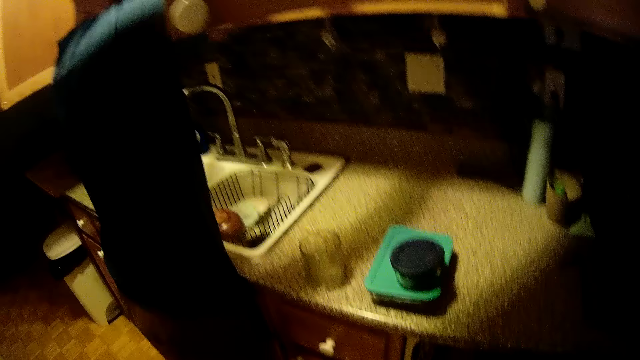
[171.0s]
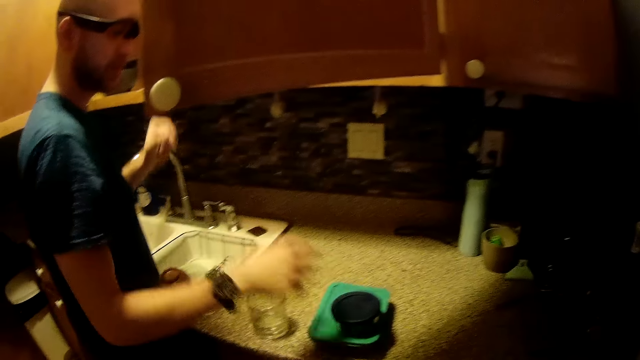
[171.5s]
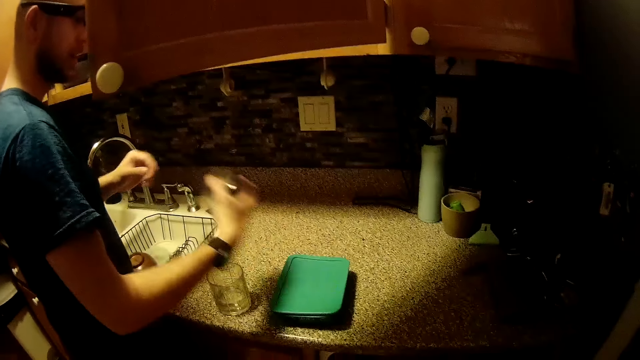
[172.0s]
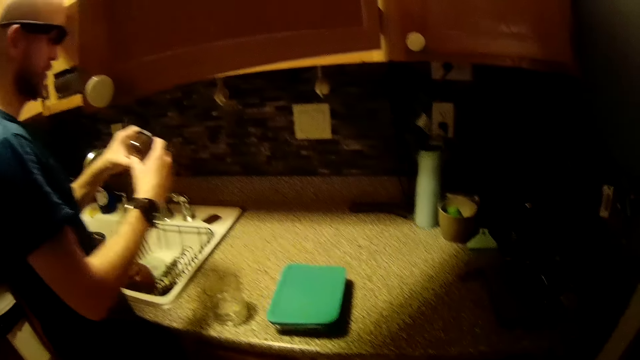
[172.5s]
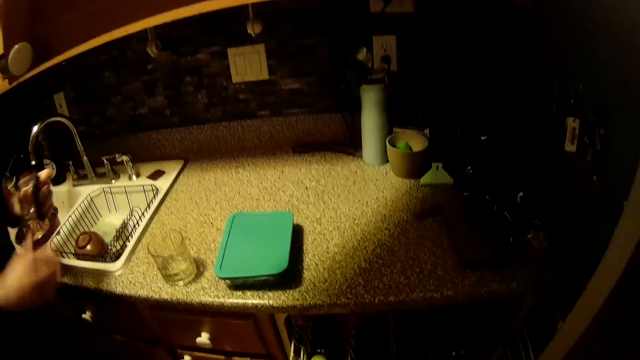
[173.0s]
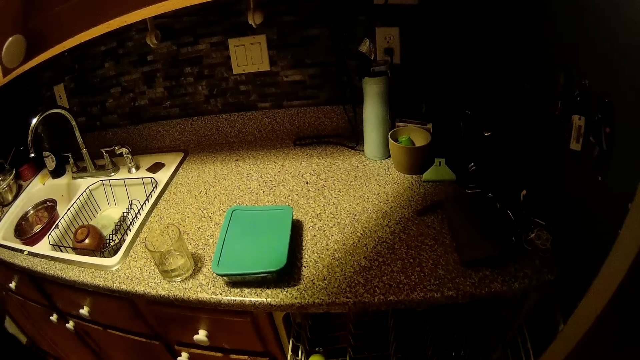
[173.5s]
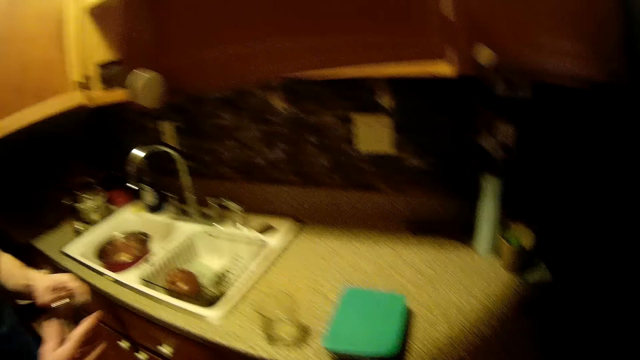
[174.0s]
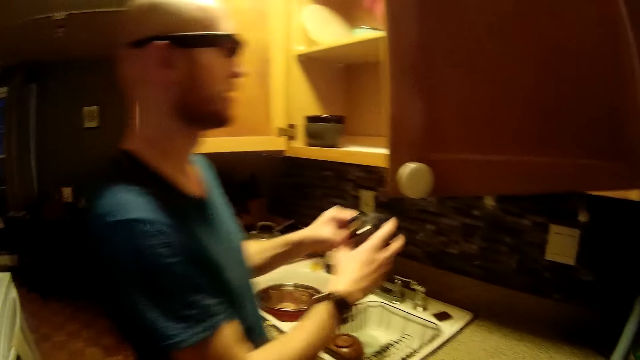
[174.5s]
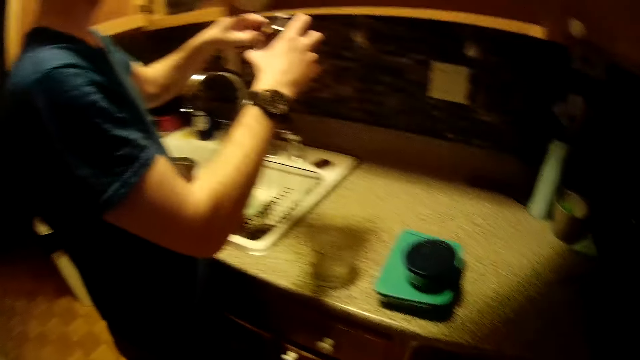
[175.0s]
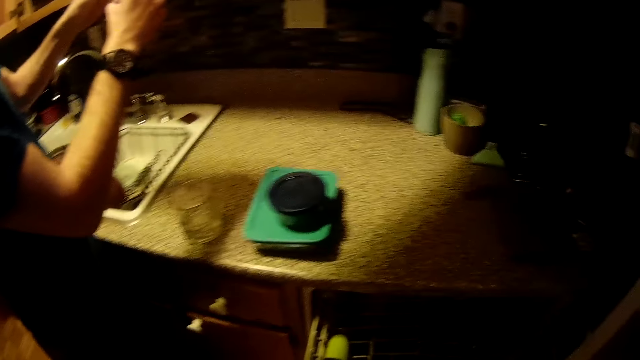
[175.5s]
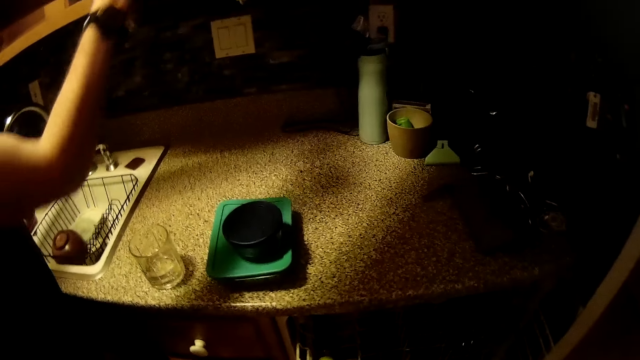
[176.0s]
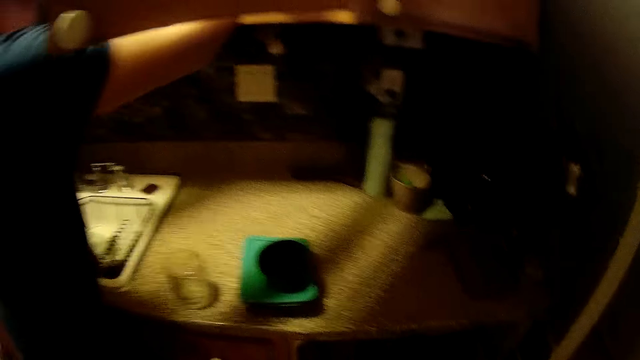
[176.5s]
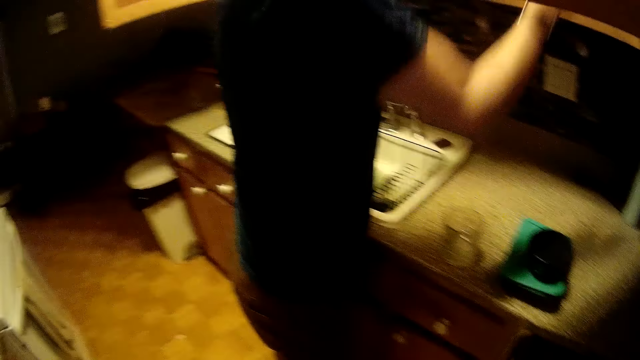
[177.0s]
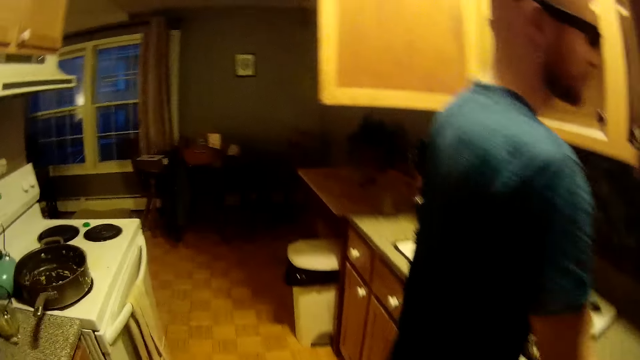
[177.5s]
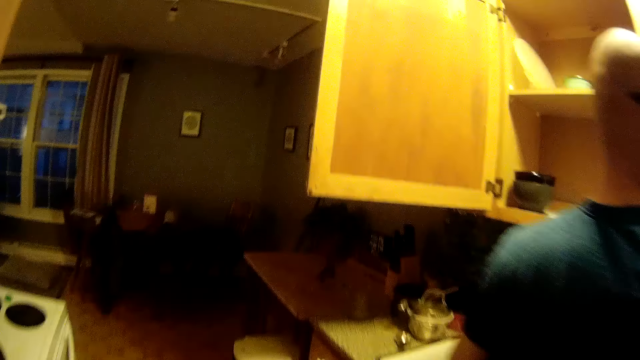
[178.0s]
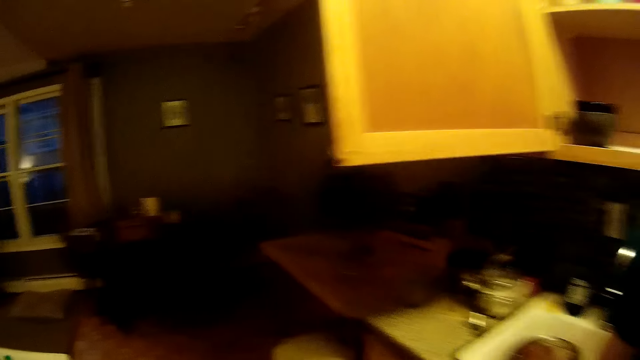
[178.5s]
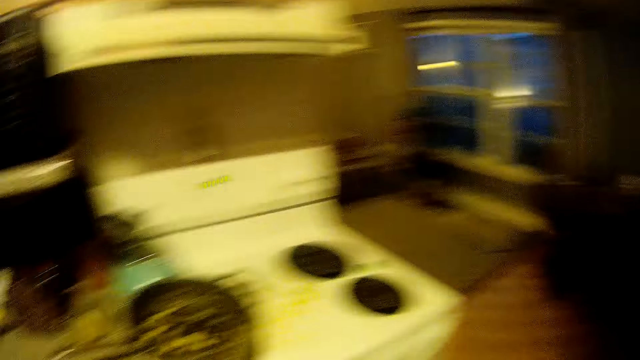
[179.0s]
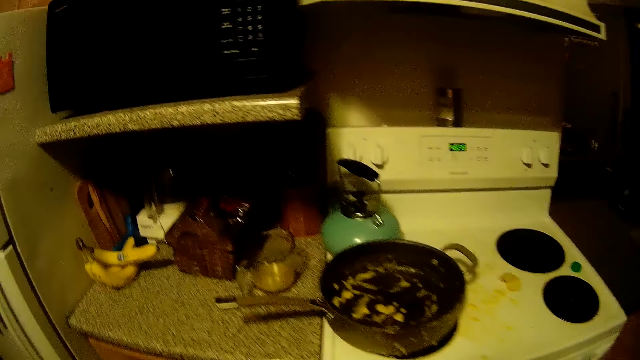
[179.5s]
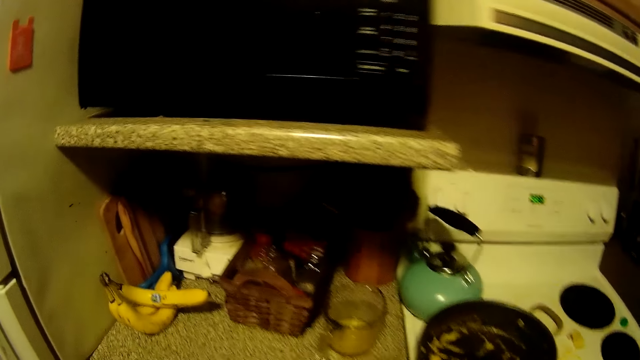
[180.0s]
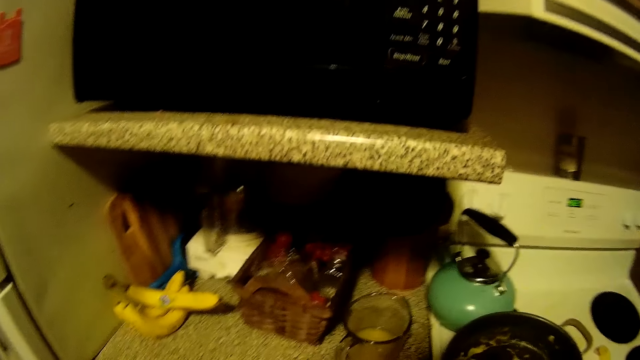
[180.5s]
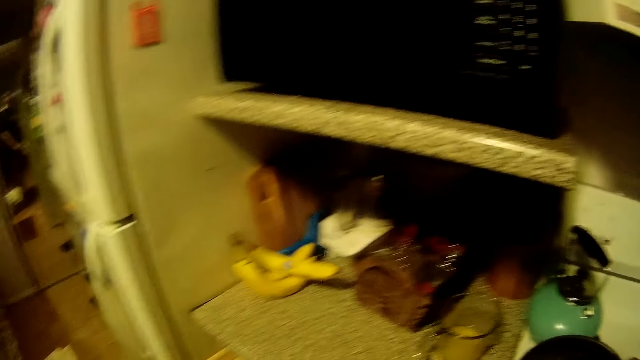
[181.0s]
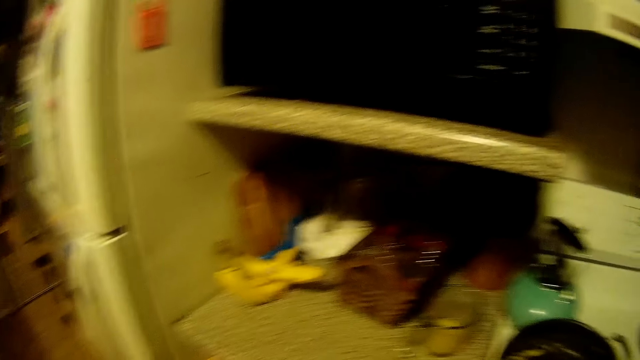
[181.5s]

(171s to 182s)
The man picks up the plate on the bowl on the kitchen slab with his right hand and holds the plate with both hands. The camera wearer talks with the man. The man places the plate in the cabinet with his right hand. The camera wearer walks around the kitchen.

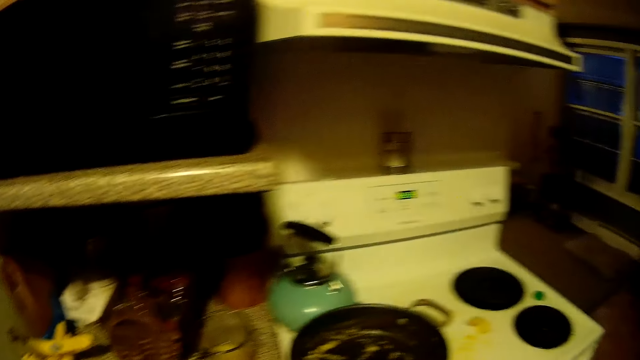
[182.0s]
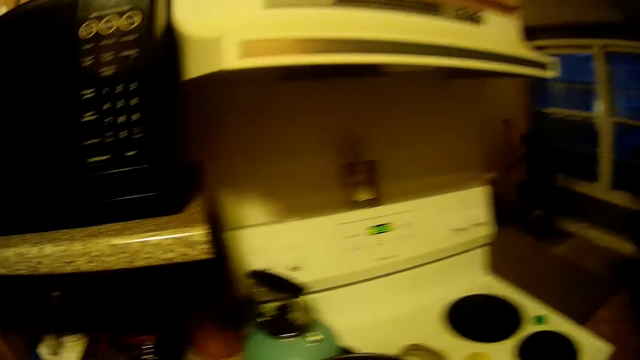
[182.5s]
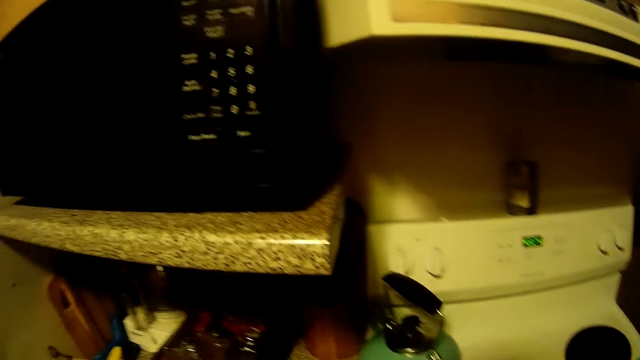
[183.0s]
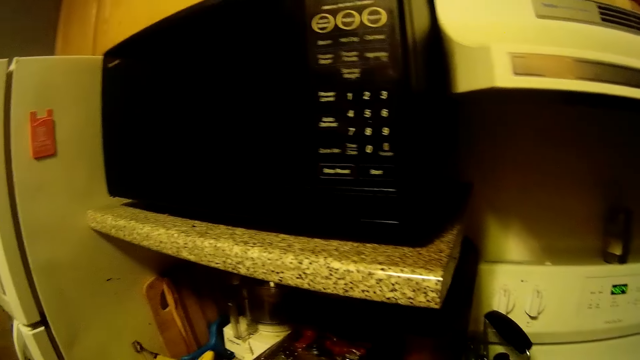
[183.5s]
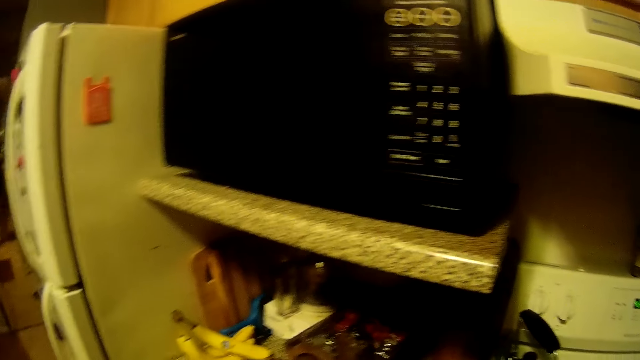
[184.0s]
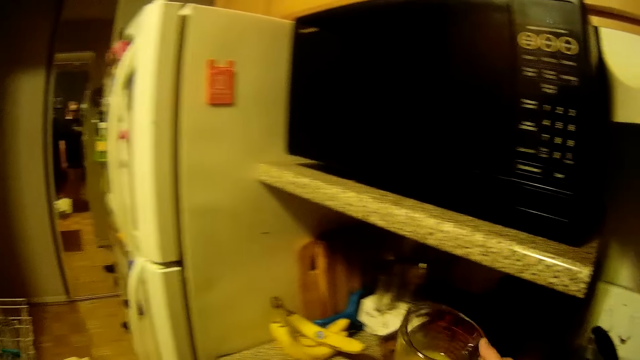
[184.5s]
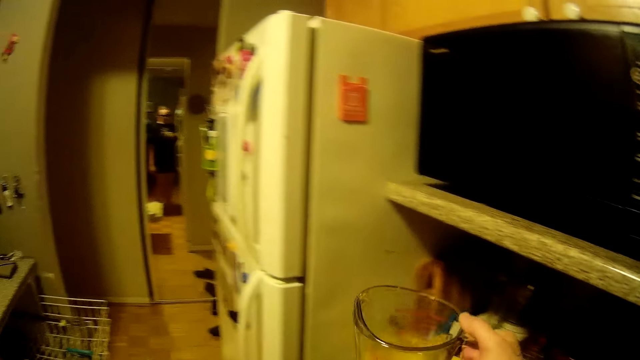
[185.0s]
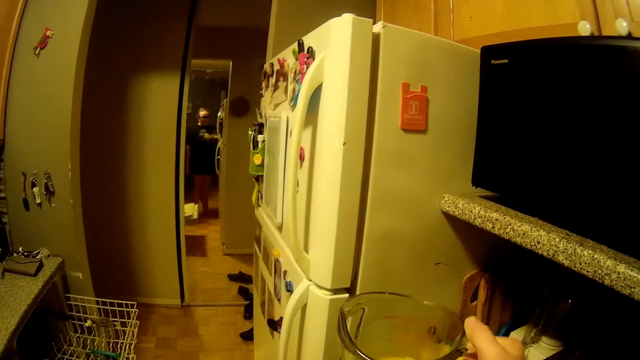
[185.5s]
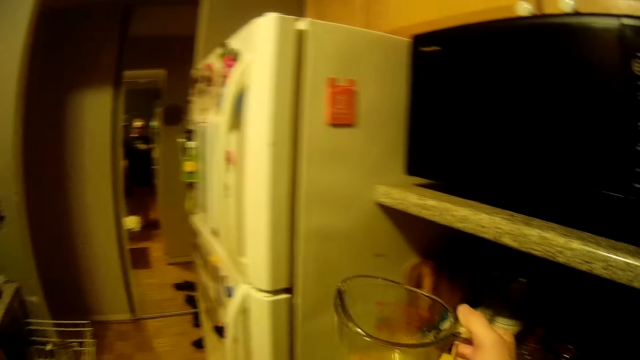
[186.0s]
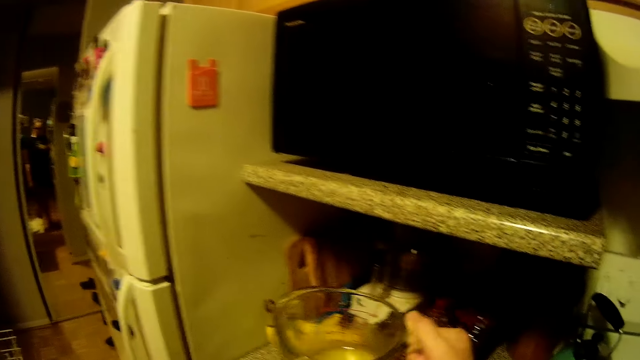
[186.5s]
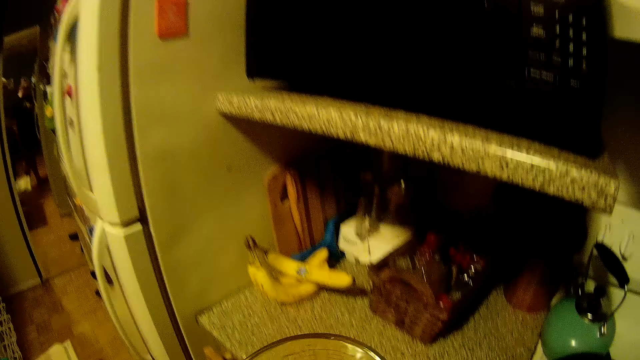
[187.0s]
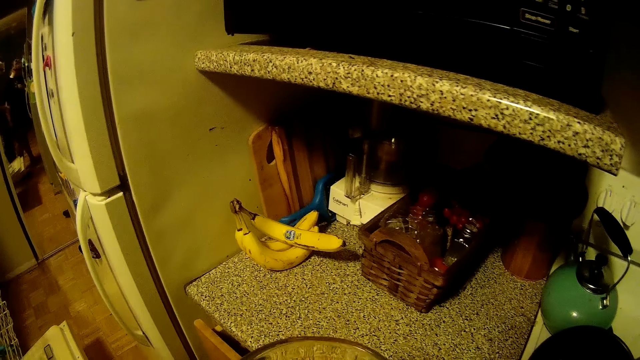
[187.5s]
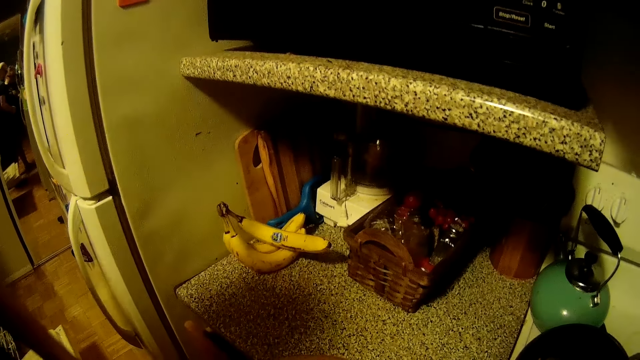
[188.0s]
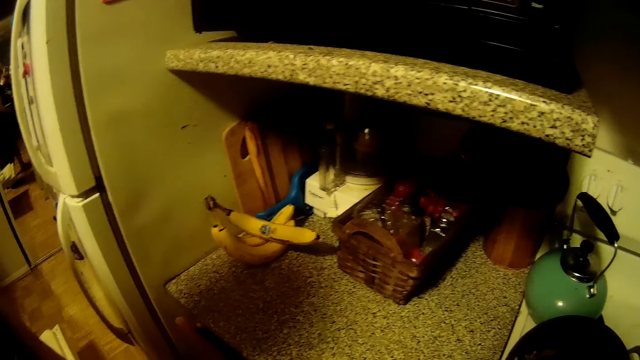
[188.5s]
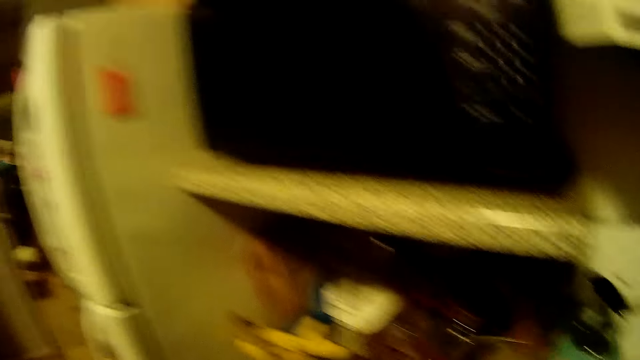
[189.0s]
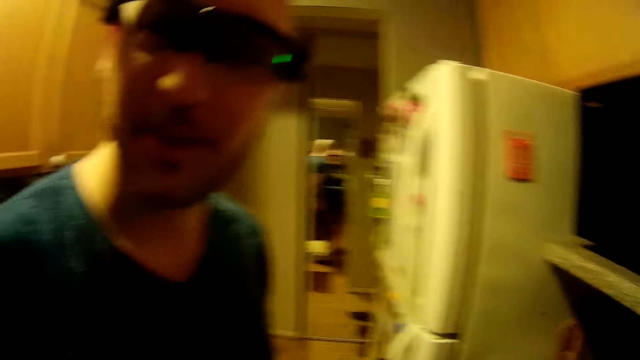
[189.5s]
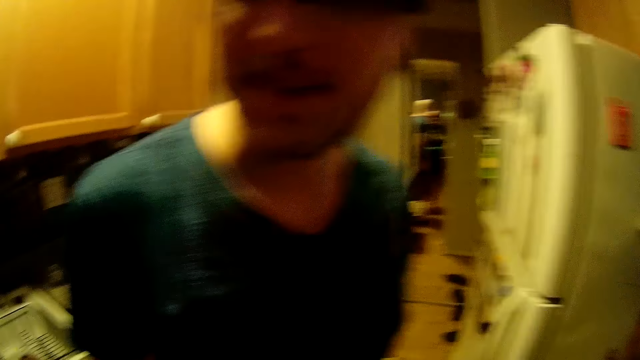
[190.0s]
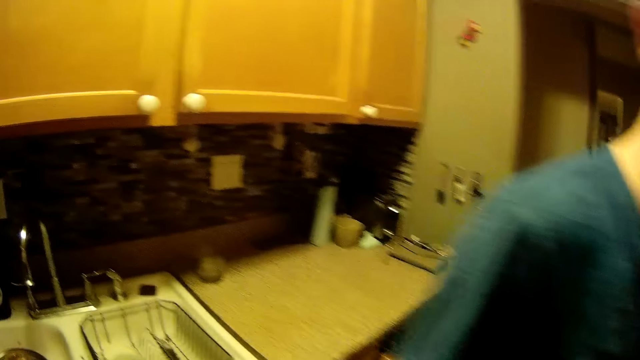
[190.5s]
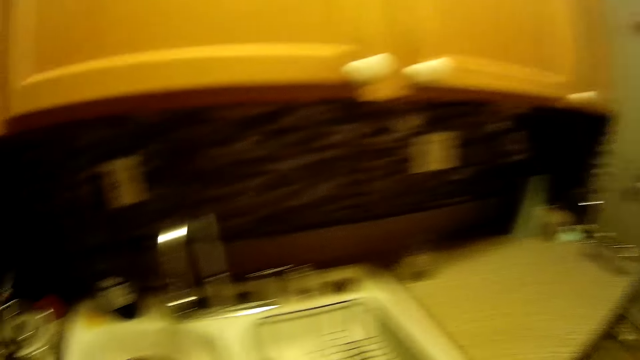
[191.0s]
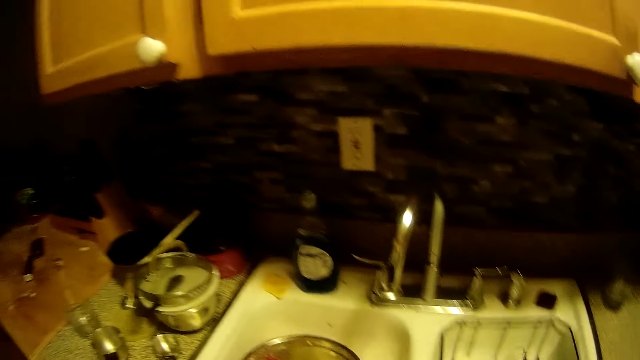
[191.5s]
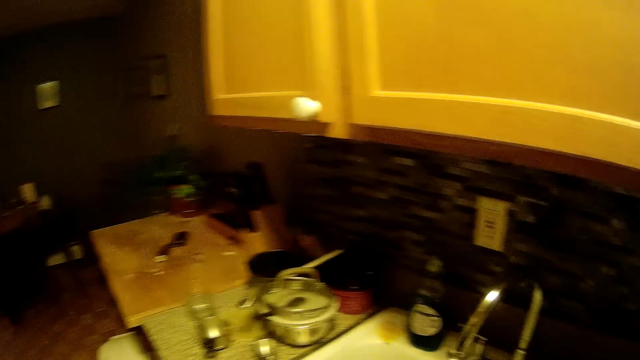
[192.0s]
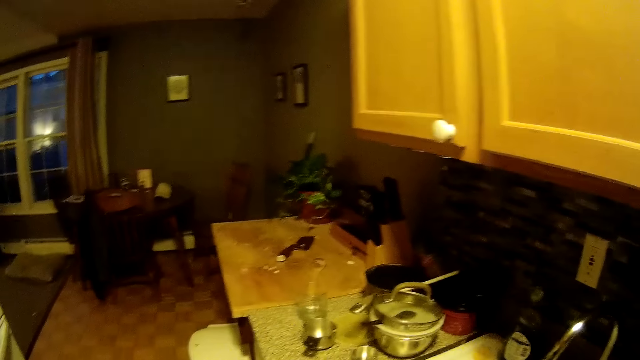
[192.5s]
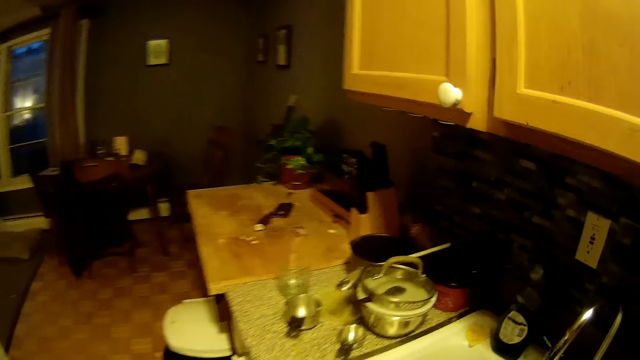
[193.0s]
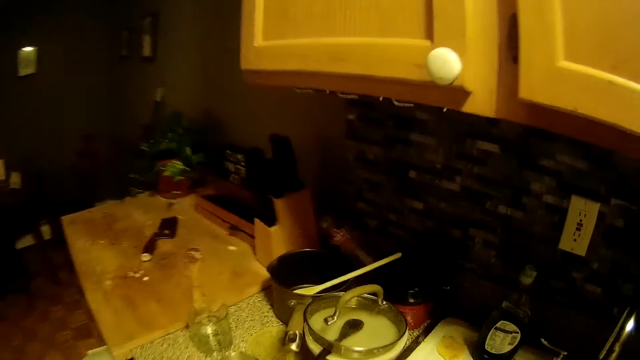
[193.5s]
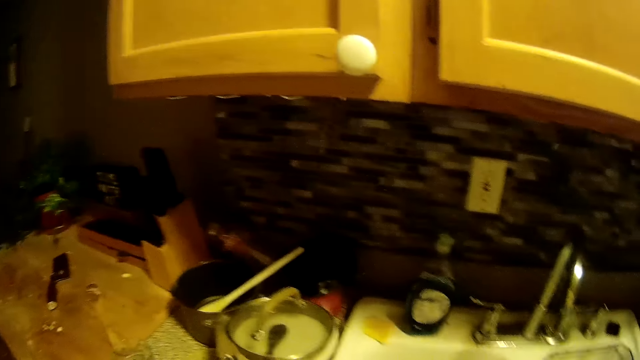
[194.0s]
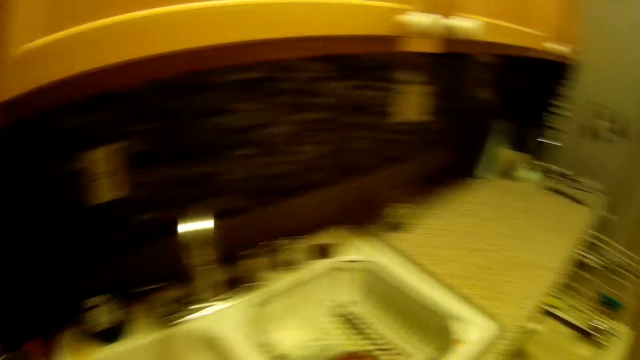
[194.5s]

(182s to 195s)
The camera wearer talks with a man. She picks a jug on the kitchen cabinet with her right hand. She interacts with the man. She walks around the kitchen. She talks with the man.
